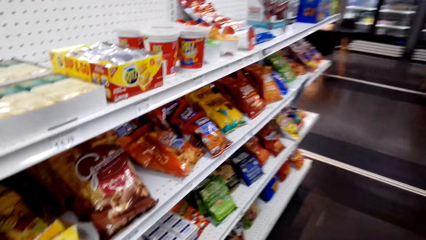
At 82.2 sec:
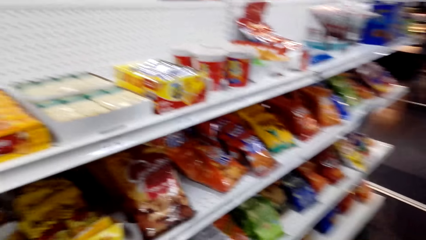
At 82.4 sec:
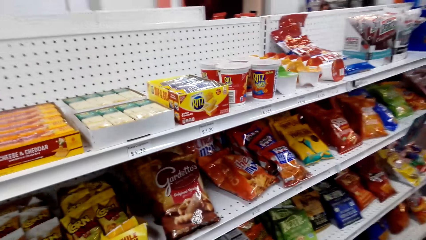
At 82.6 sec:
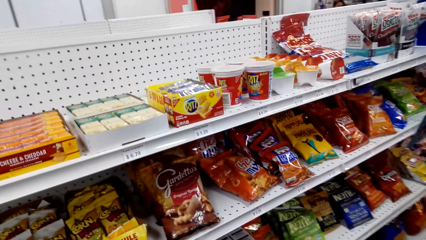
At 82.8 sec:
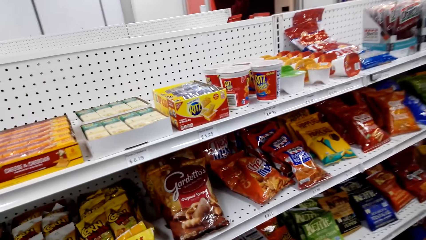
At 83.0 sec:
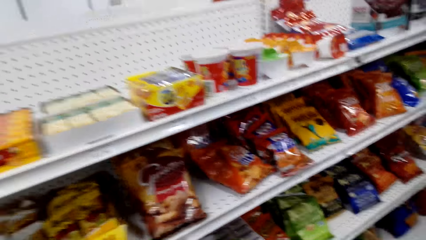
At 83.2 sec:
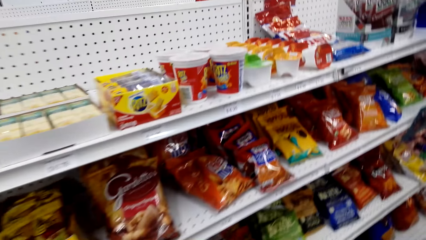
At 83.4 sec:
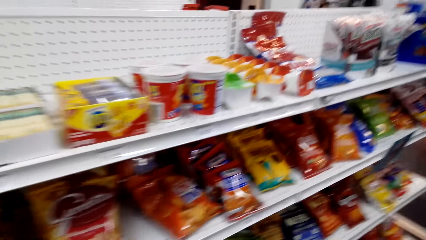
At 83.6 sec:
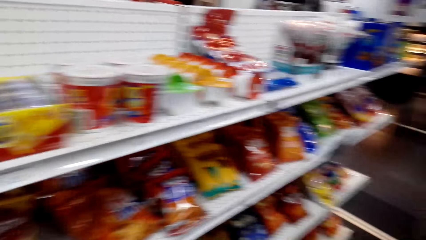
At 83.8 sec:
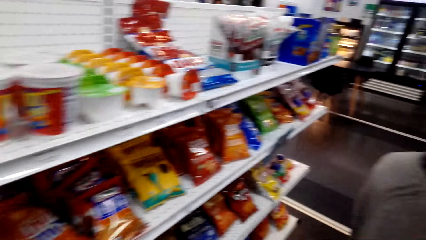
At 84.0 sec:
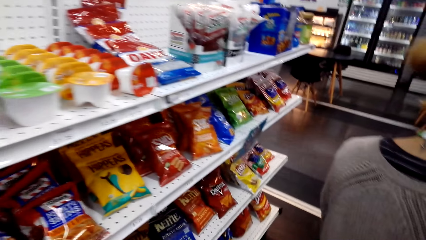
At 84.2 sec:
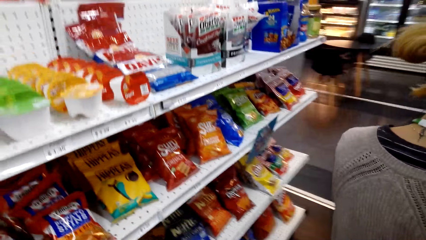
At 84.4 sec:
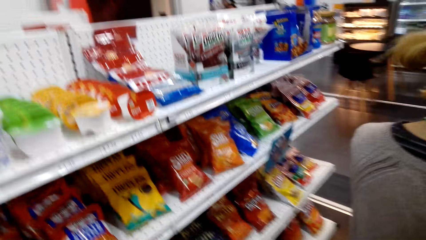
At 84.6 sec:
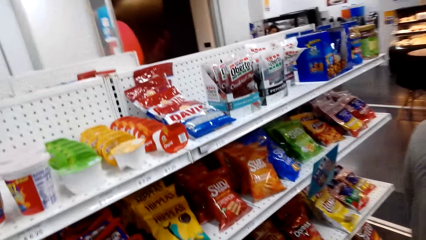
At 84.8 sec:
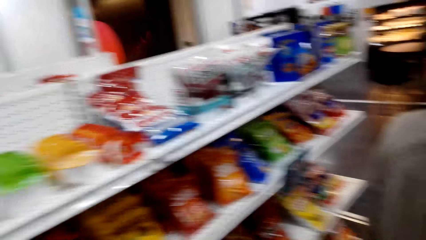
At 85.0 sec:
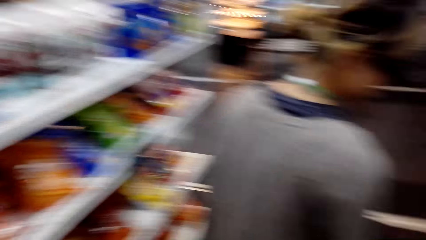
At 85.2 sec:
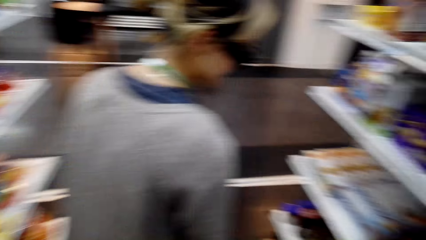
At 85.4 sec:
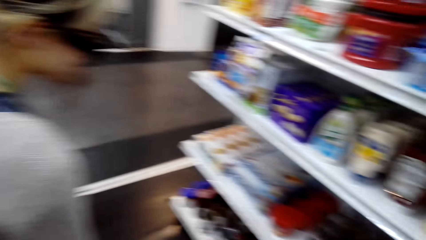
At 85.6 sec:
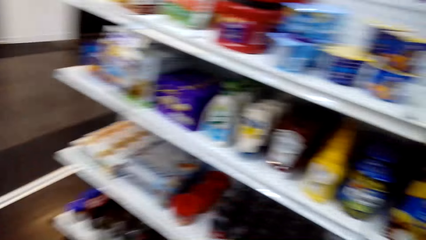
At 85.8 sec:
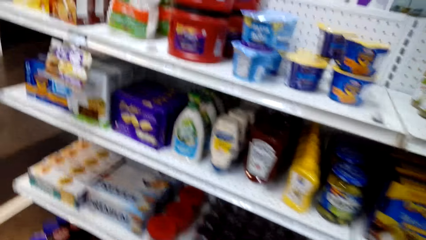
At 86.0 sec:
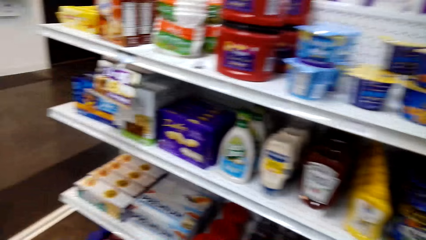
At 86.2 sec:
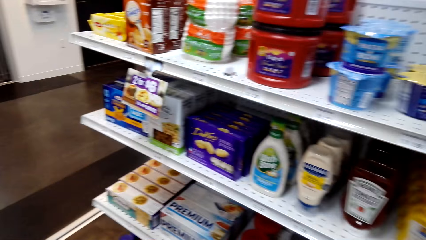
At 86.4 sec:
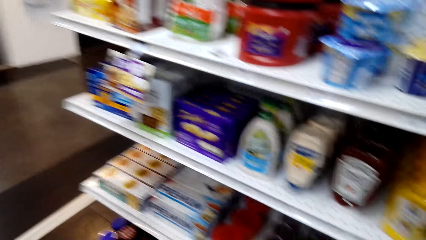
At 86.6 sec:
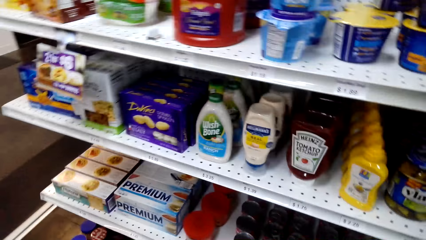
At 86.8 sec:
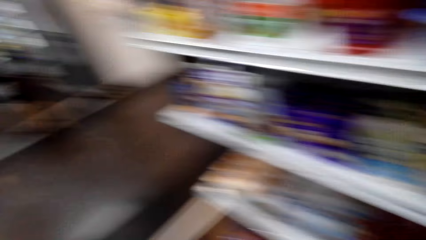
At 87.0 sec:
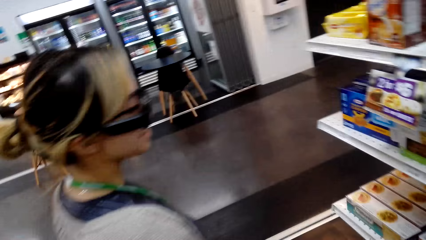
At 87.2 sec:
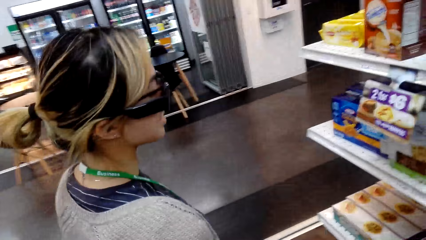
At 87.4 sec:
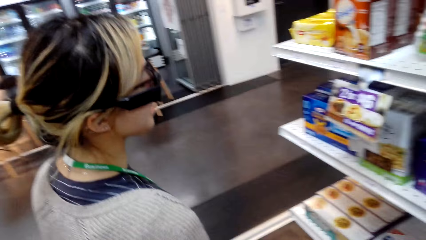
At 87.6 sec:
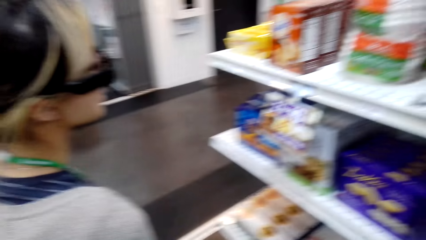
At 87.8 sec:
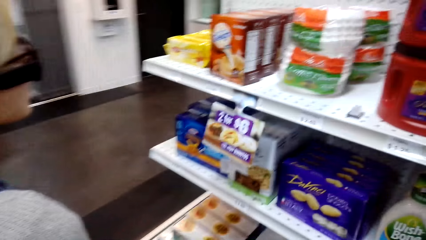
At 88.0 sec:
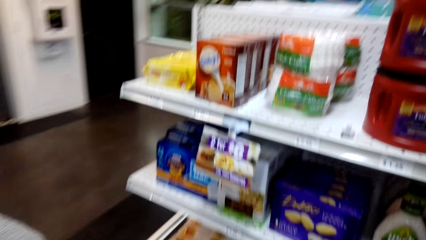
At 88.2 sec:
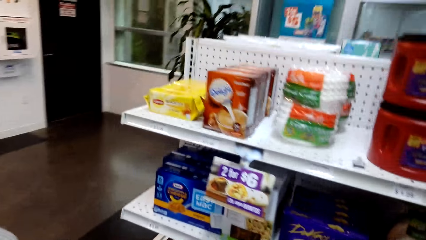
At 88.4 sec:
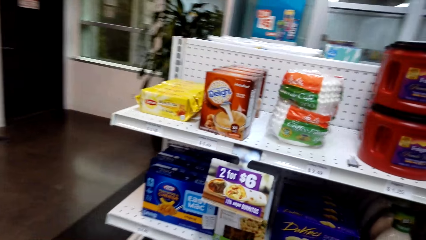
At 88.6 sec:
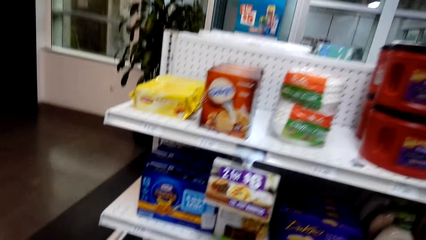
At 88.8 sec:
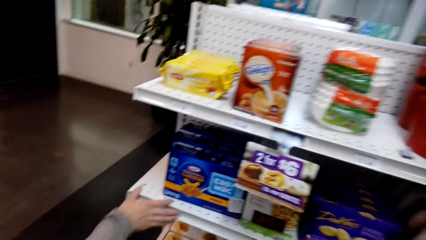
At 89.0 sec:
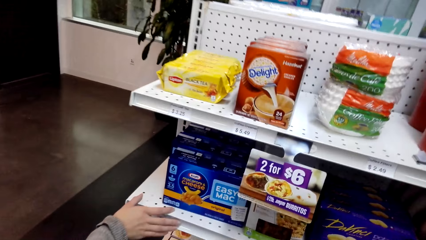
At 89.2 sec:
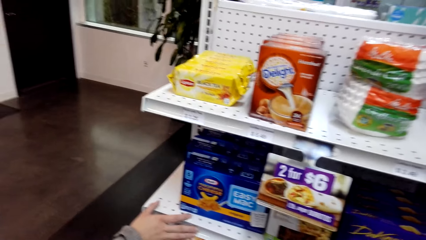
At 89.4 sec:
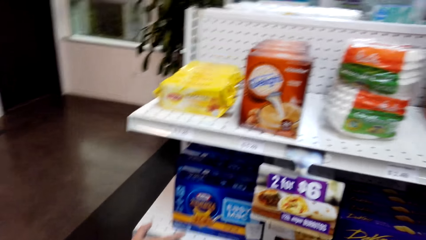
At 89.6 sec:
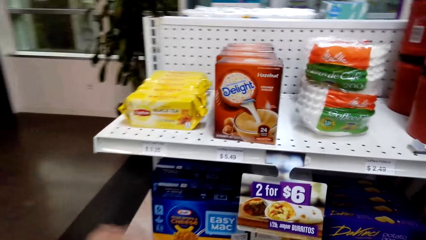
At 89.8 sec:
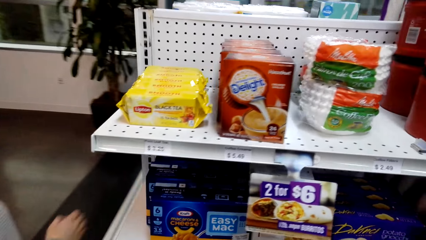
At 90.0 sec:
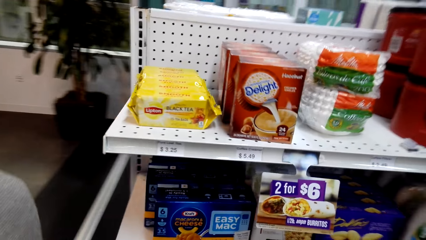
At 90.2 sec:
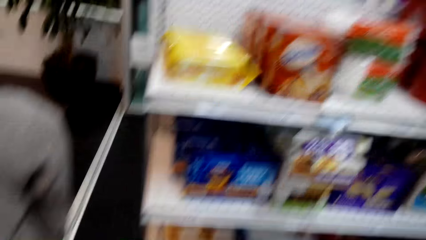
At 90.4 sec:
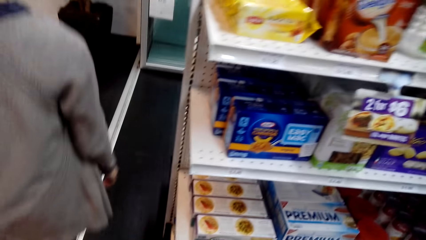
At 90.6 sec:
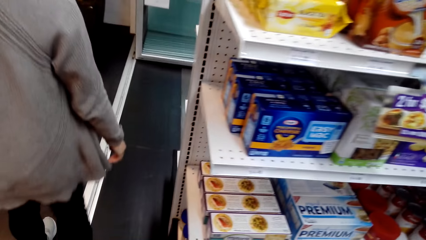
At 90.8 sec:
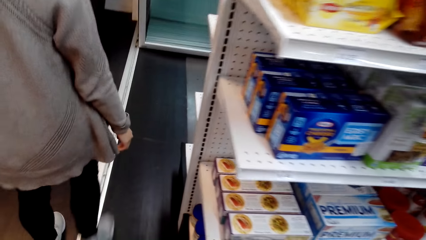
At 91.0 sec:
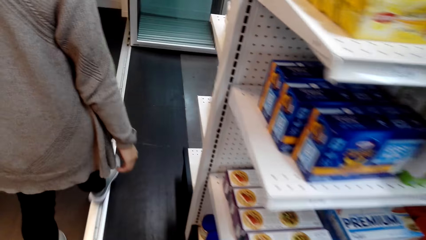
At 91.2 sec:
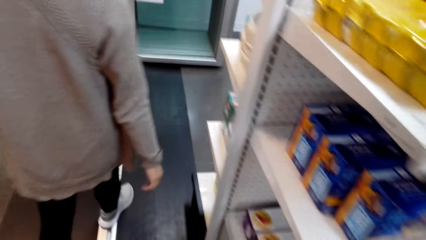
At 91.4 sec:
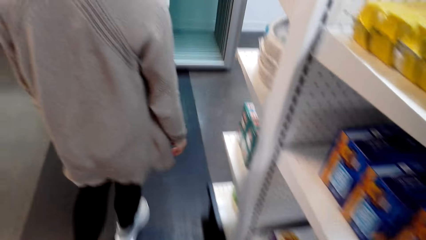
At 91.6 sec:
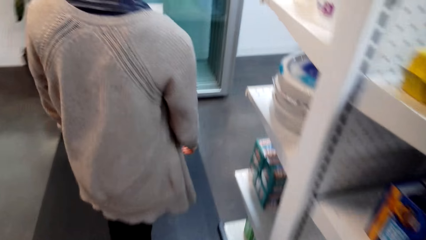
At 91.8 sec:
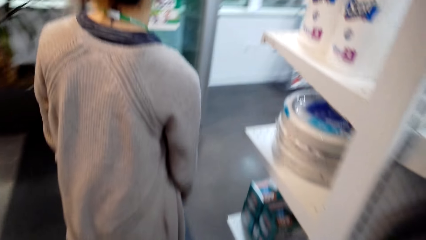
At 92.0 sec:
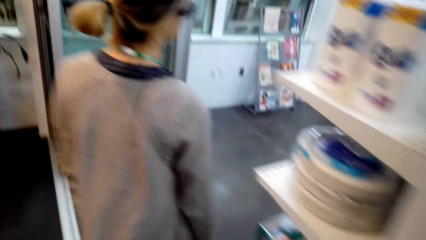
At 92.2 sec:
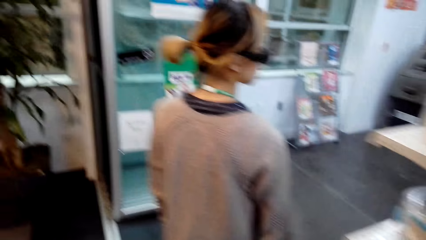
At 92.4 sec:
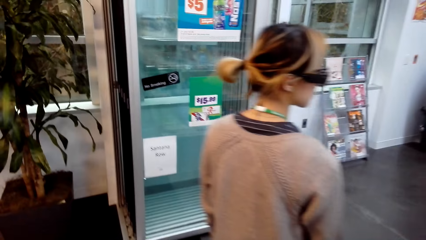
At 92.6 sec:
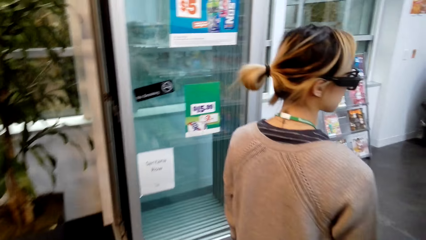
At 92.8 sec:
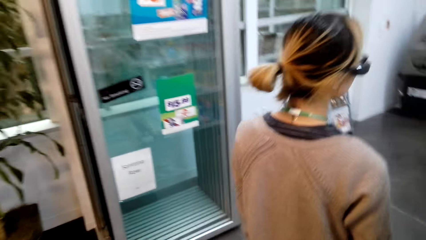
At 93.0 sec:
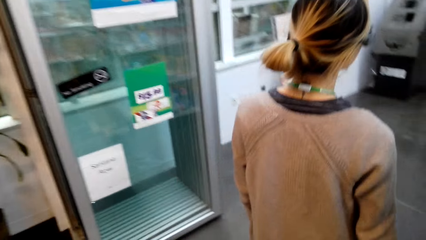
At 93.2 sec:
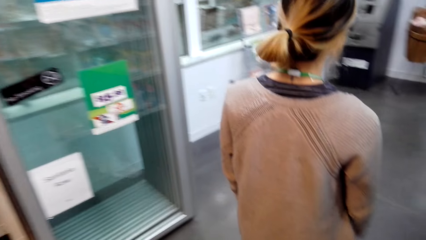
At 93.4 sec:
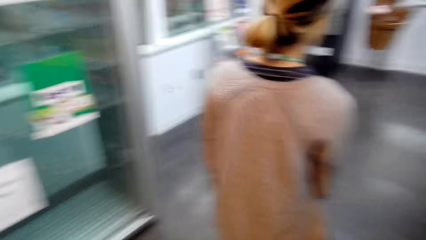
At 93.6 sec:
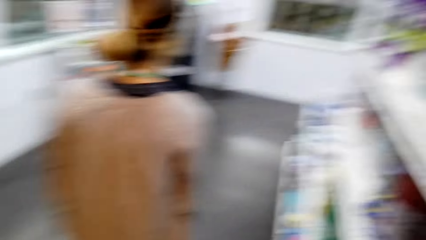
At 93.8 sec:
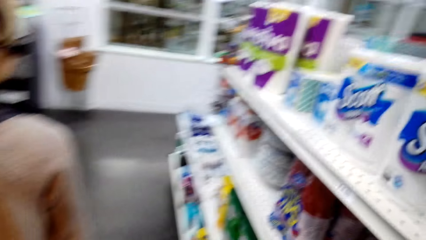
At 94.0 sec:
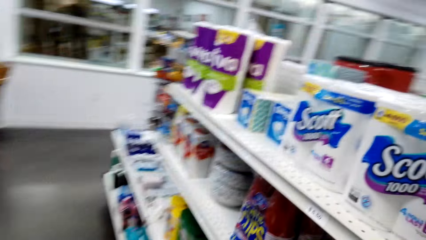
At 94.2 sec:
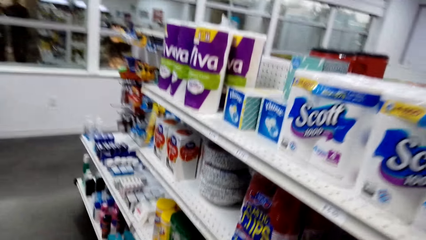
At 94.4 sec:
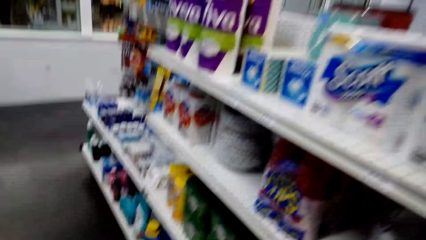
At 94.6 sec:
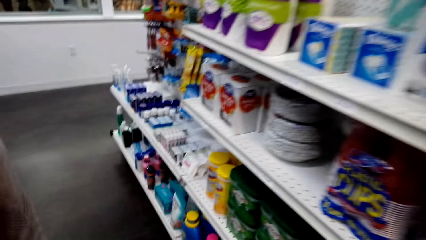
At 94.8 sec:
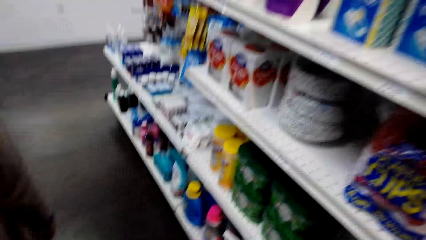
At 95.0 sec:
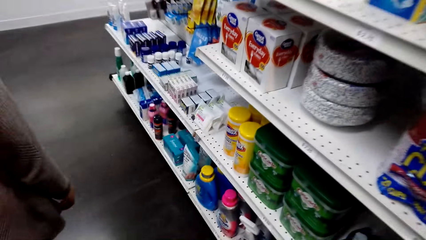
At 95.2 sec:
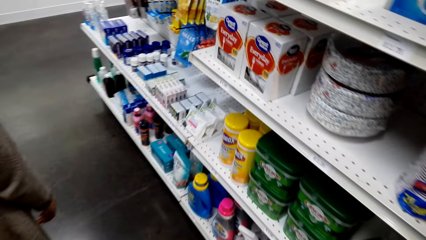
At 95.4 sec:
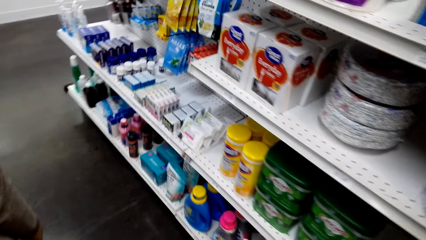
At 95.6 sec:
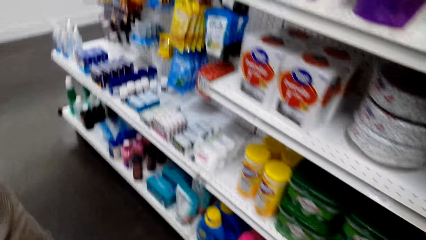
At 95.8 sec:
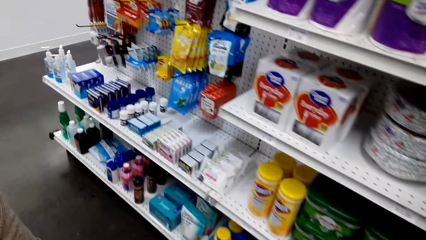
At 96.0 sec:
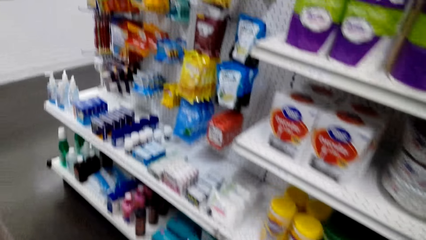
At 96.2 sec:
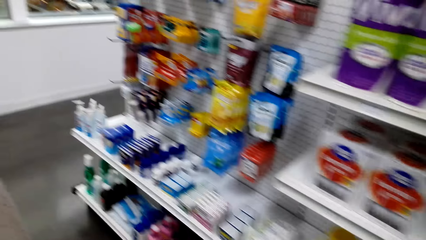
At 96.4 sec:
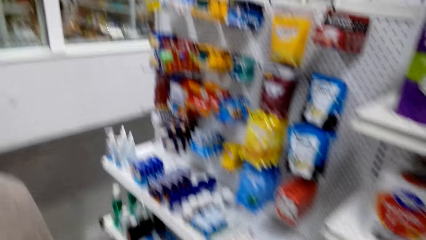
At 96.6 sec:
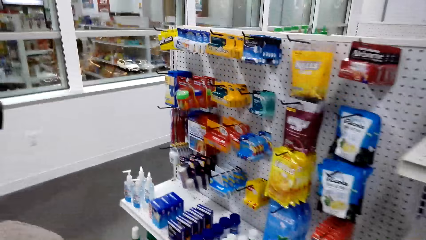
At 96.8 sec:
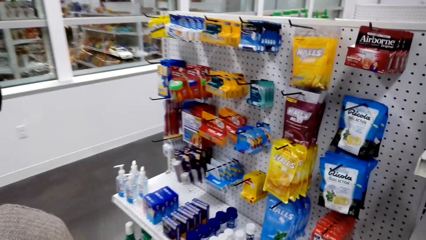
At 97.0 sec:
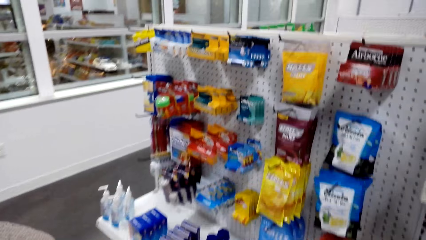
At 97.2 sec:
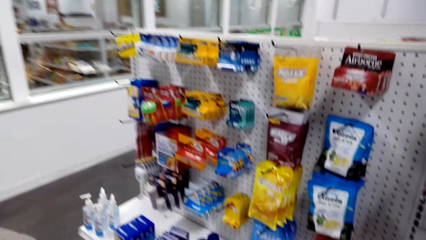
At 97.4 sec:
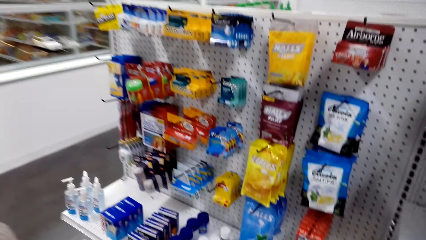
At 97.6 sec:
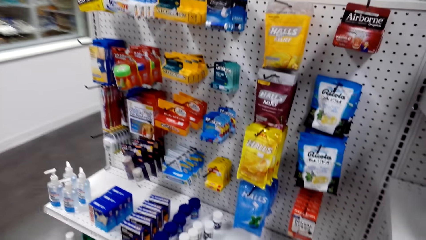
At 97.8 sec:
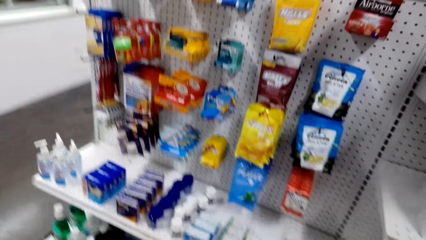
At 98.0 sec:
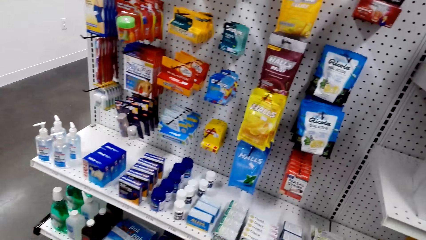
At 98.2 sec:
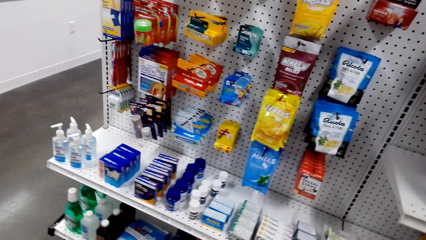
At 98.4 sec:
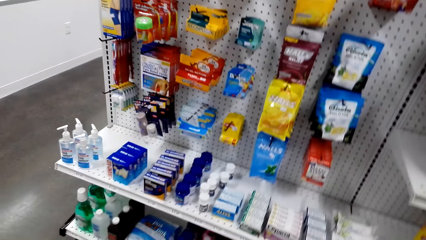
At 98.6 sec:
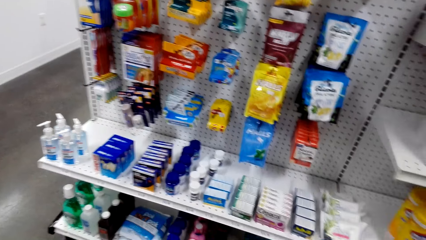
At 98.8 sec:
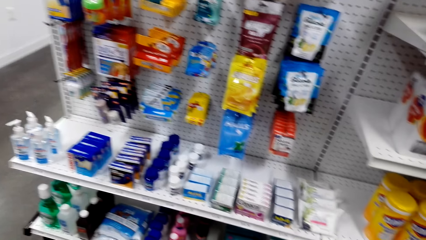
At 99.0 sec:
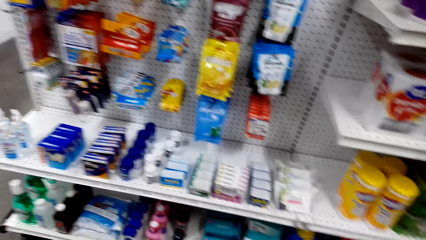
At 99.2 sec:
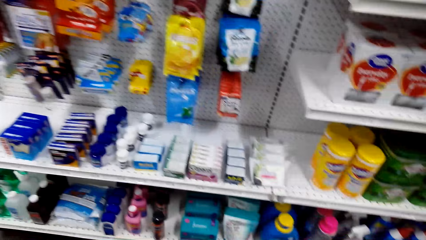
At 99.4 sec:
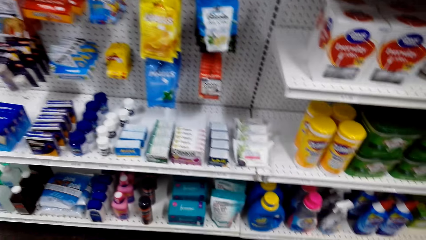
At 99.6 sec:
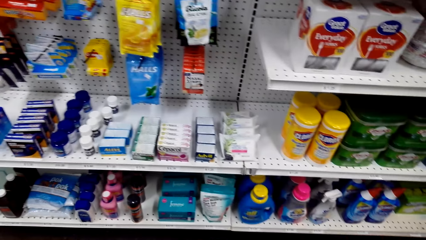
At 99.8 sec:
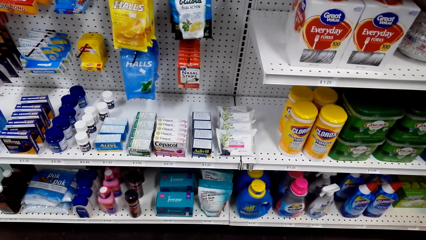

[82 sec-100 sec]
A woman walks around the store. The camera wearer looks around the store. They walk around the store. The woman walks around the store. She holds the shelf. She walks around the store. The camera wearer walks around the store. They walk around. They stand beside the shelves.
